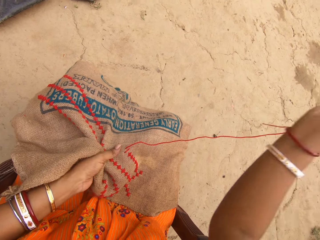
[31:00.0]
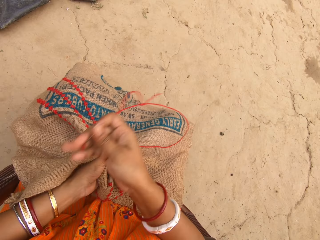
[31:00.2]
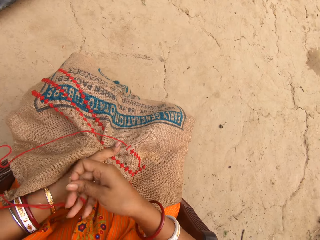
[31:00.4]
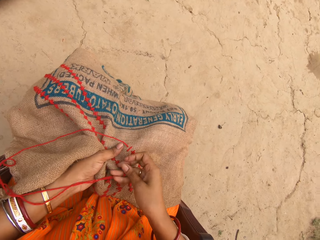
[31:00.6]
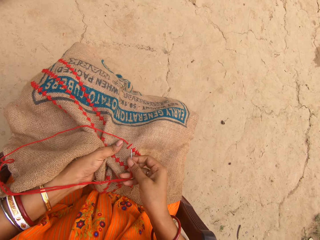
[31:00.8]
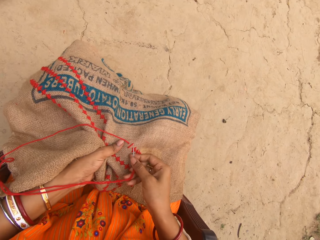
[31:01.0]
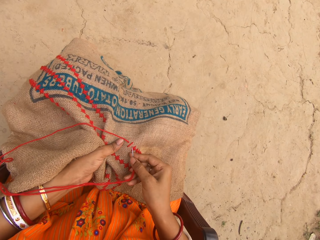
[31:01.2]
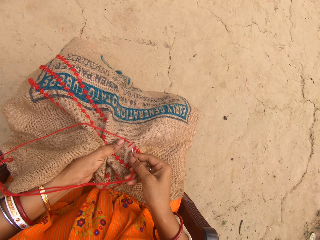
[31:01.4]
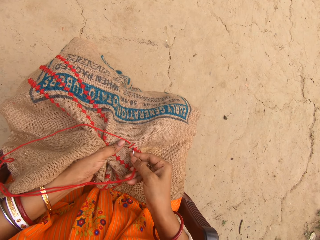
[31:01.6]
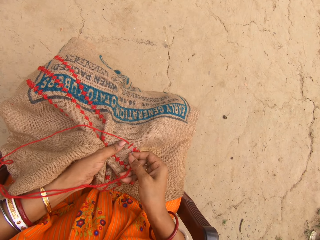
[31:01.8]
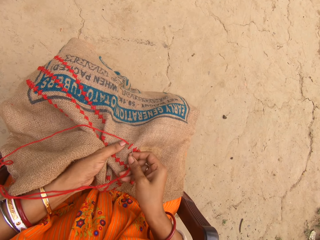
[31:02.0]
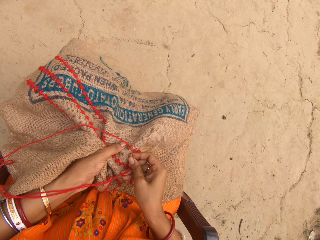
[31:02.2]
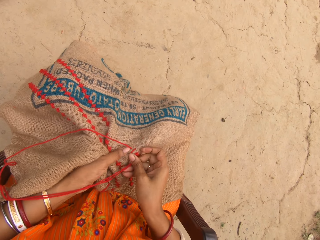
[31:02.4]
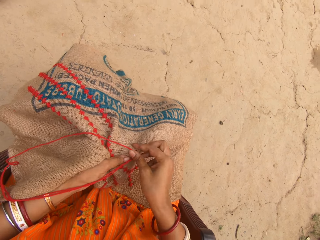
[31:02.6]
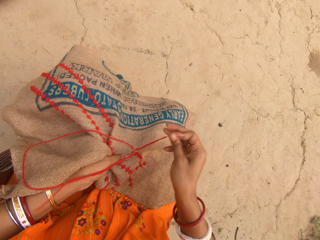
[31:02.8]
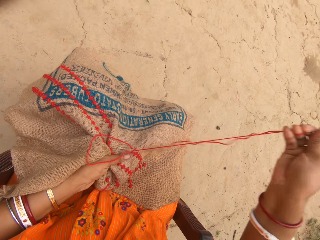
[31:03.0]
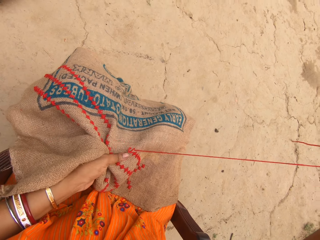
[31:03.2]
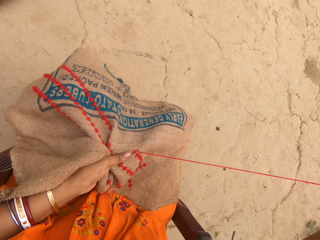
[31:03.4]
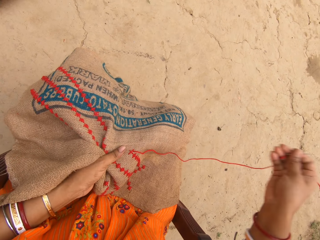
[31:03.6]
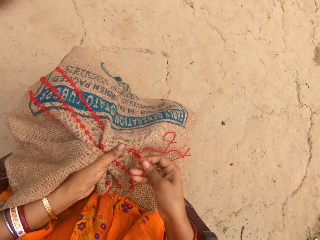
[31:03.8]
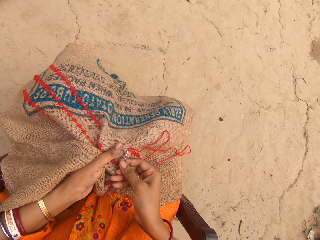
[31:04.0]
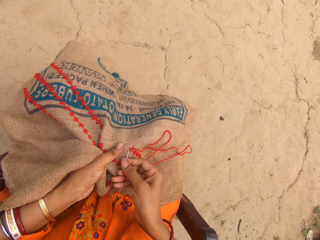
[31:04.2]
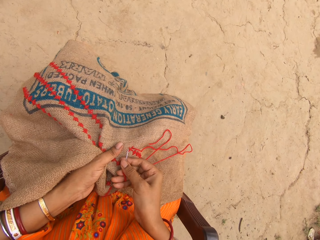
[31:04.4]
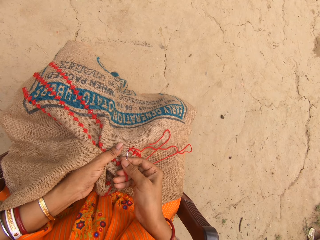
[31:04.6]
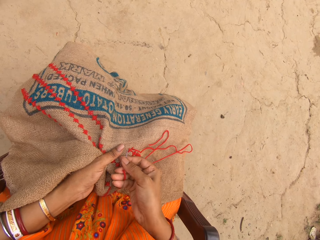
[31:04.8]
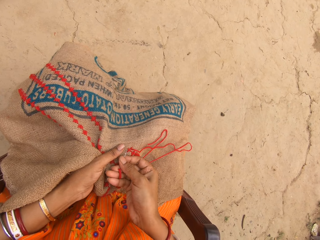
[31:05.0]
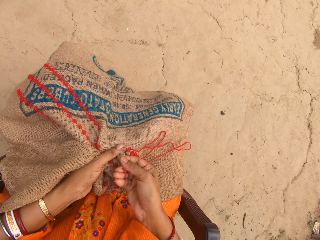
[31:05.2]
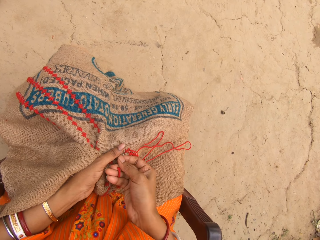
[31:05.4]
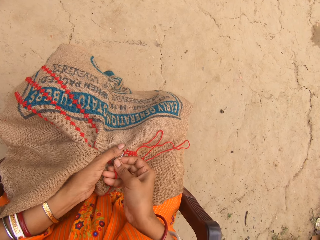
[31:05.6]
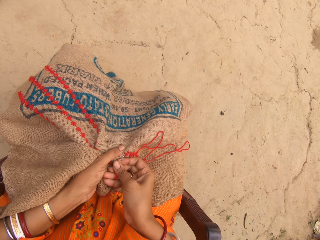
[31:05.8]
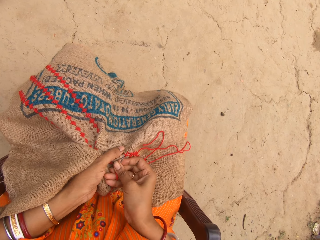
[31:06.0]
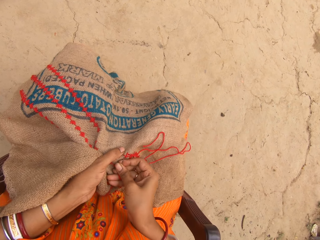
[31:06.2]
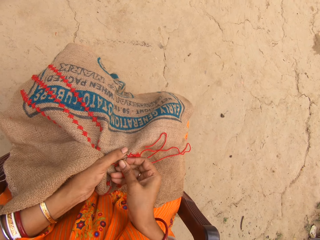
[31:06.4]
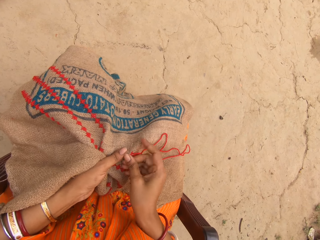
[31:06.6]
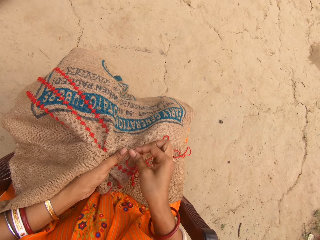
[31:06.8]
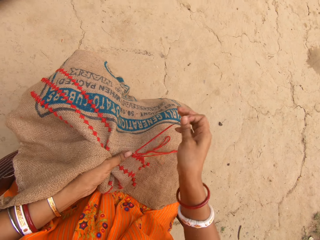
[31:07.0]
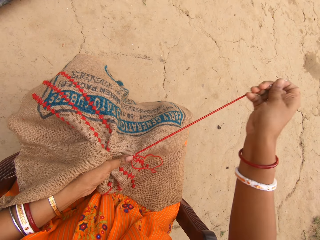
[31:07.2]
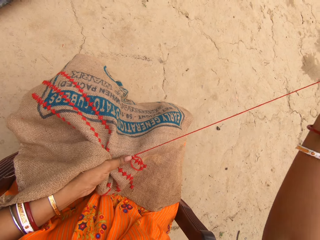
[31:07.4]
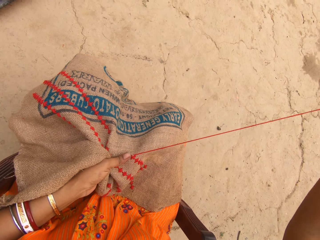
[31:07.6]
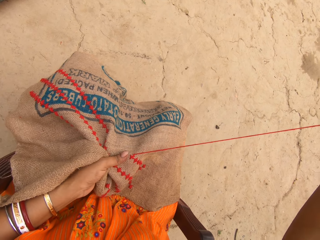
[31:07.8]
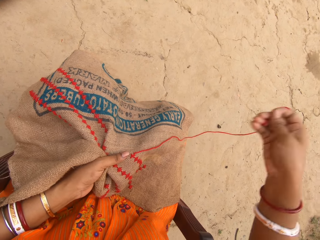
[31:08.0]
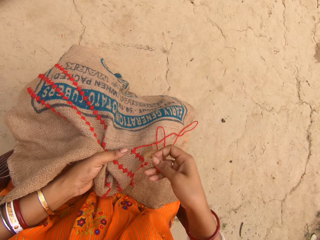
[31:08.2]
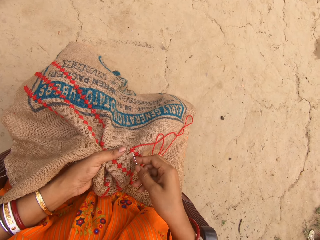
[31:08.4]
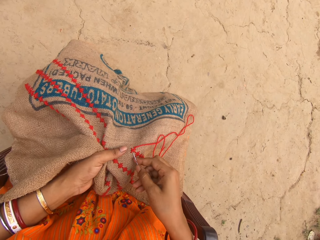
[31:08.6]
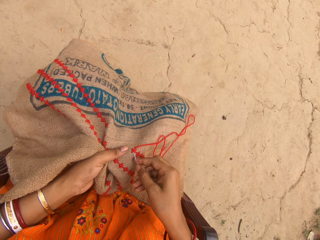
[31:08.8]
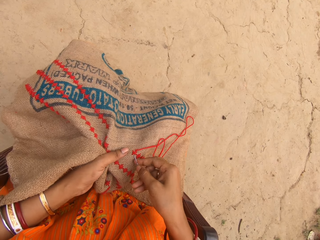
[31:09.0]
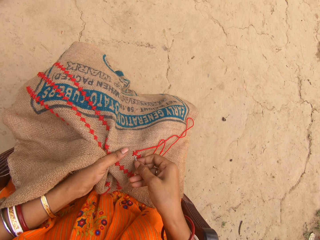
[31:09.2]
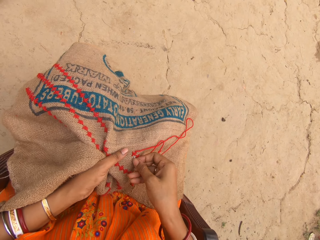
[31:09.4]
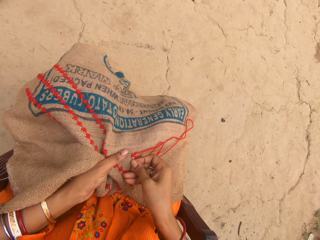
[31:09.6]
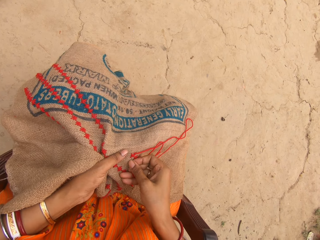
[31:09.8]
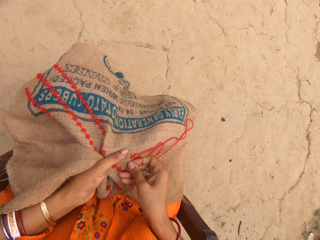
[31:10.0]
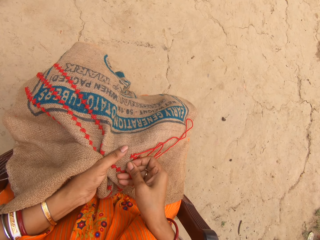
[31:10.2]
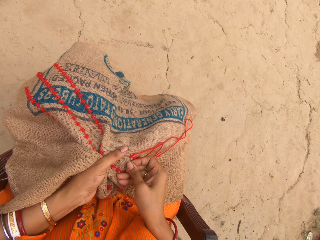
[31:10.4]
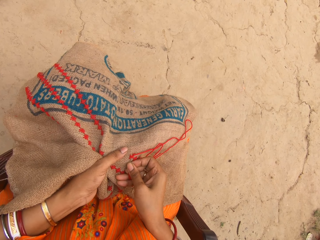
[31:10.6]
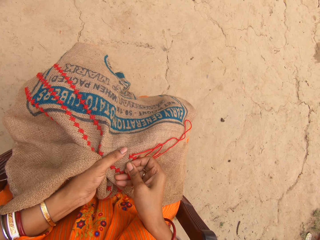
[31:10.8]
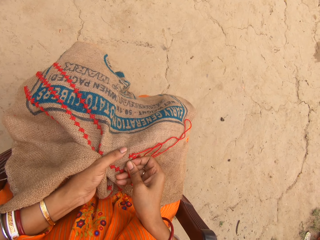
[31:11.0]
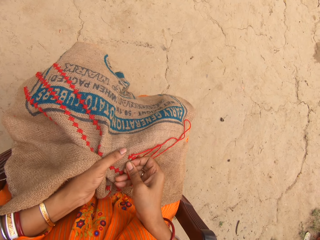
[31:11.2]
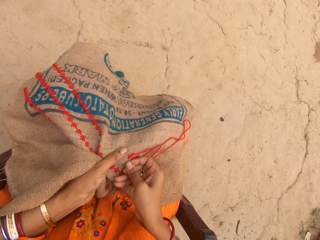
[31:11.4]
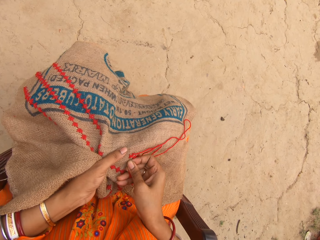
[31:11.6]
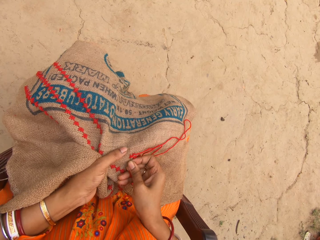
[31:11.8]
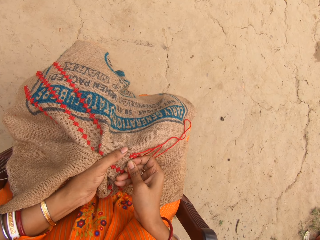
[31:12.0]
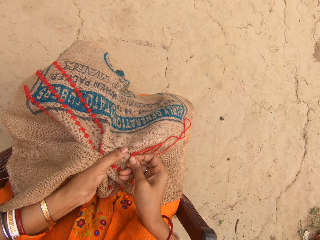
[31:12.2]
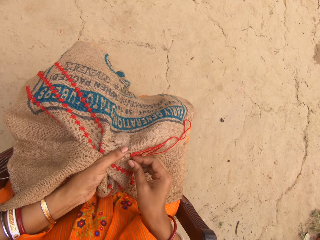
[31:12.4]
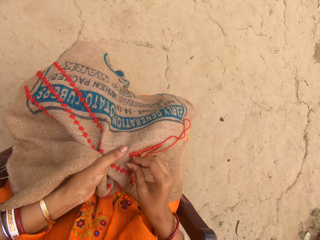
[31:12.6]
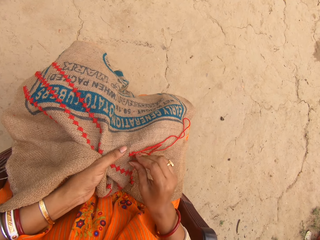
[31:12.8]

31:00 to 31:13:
The camera wearer sews the cloth in her left hand with the needle and thread in her right hand. She sews the cloth repeatedly.

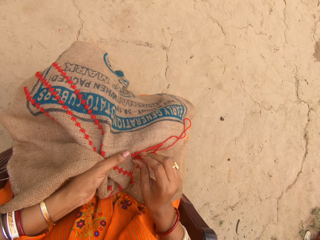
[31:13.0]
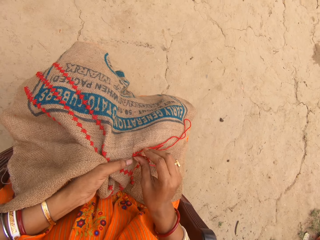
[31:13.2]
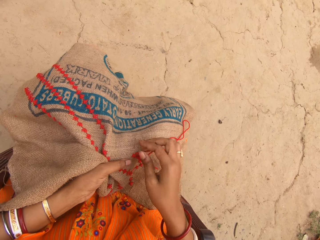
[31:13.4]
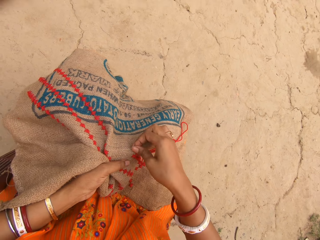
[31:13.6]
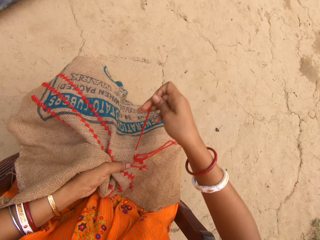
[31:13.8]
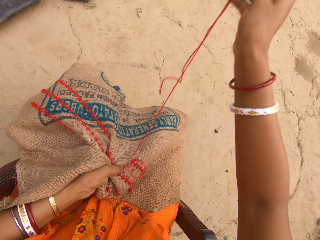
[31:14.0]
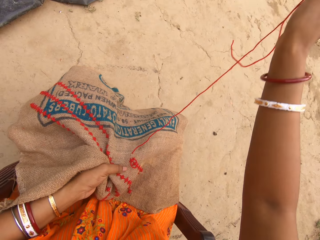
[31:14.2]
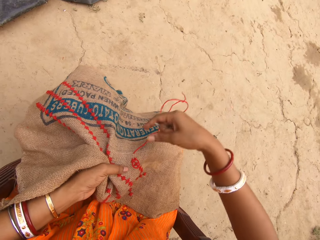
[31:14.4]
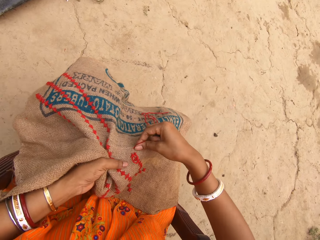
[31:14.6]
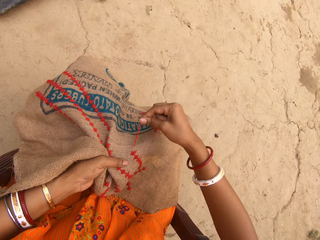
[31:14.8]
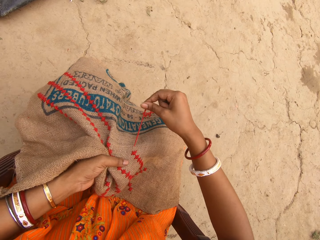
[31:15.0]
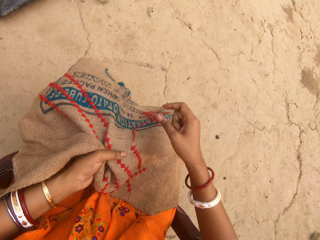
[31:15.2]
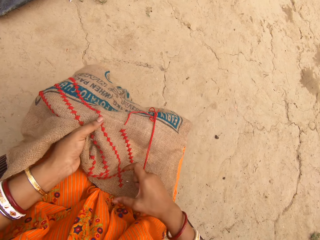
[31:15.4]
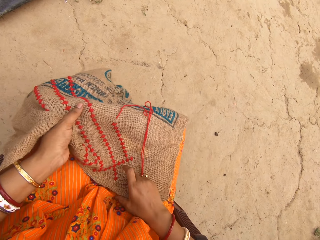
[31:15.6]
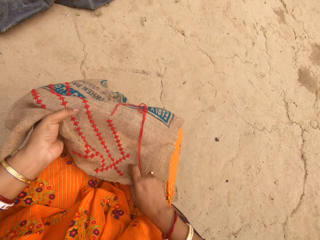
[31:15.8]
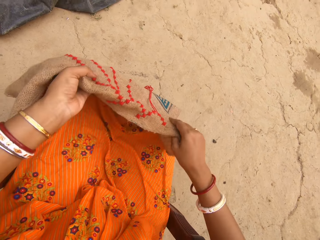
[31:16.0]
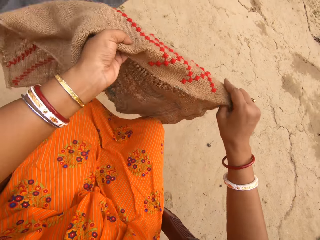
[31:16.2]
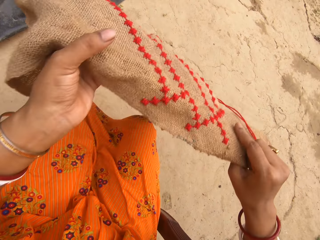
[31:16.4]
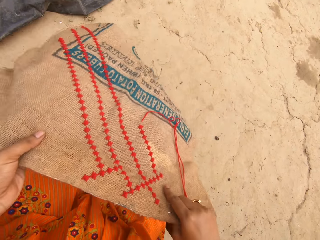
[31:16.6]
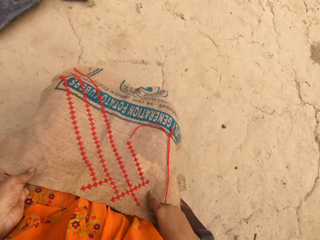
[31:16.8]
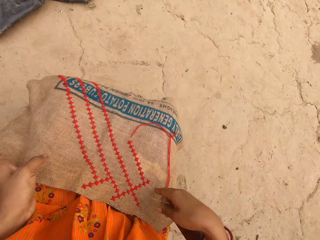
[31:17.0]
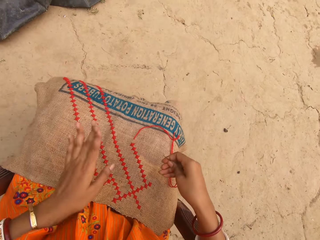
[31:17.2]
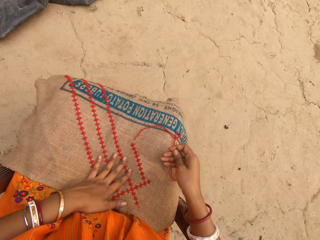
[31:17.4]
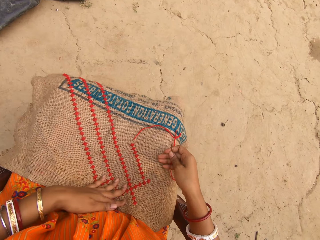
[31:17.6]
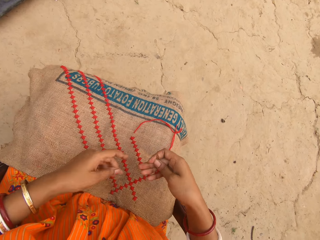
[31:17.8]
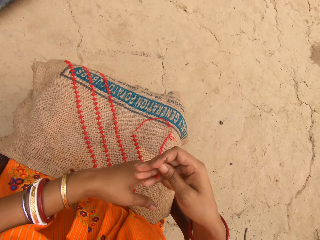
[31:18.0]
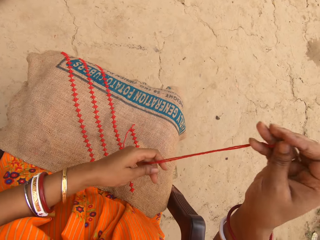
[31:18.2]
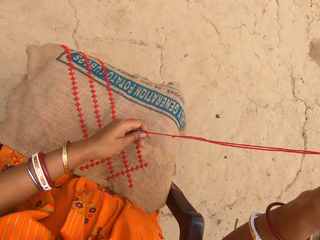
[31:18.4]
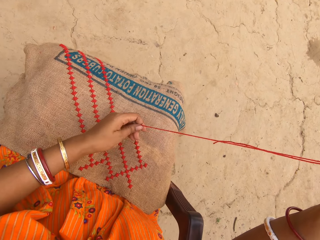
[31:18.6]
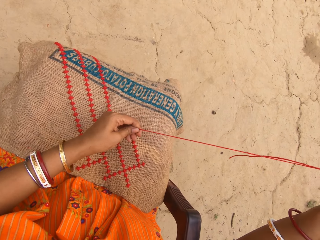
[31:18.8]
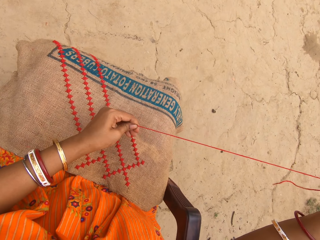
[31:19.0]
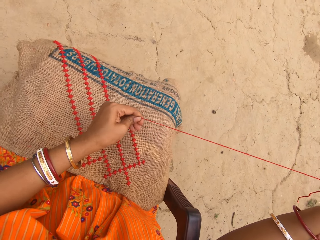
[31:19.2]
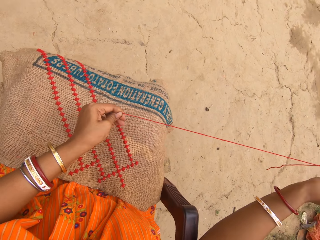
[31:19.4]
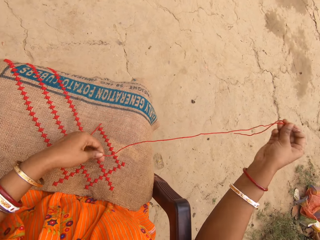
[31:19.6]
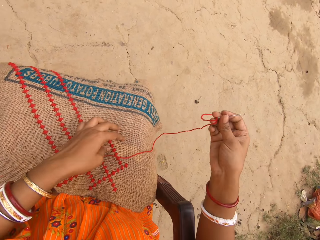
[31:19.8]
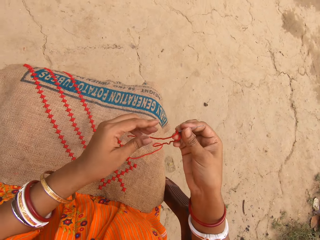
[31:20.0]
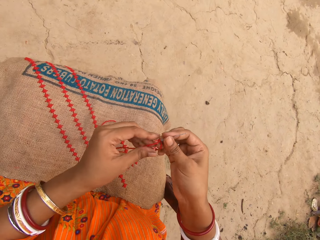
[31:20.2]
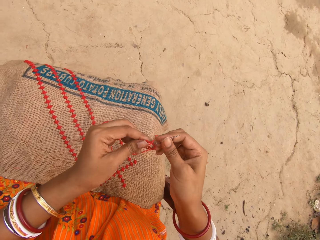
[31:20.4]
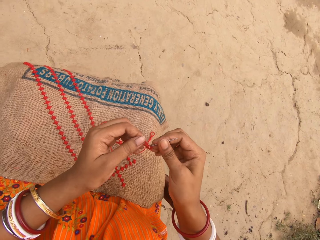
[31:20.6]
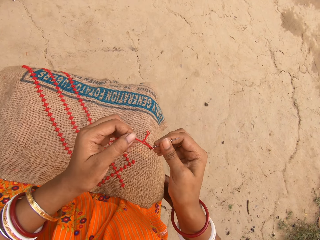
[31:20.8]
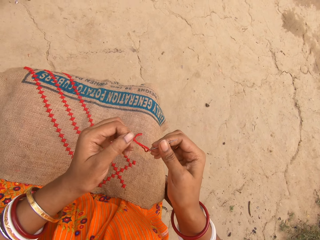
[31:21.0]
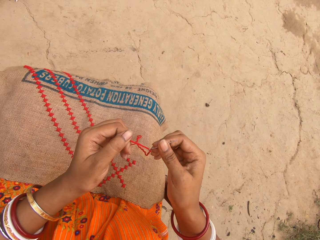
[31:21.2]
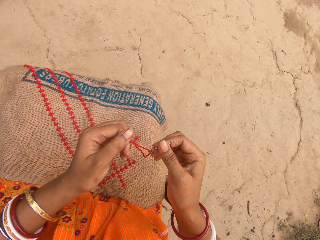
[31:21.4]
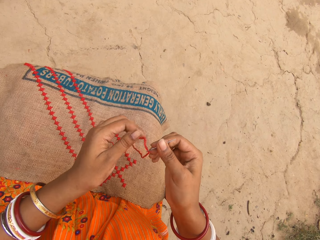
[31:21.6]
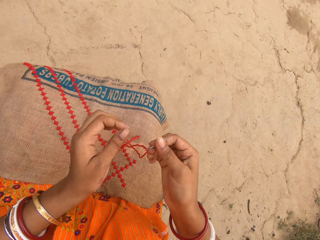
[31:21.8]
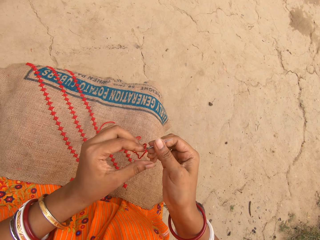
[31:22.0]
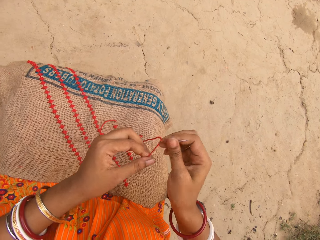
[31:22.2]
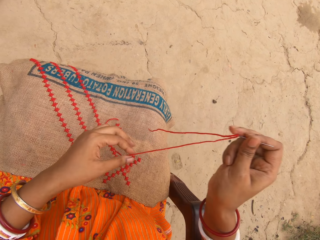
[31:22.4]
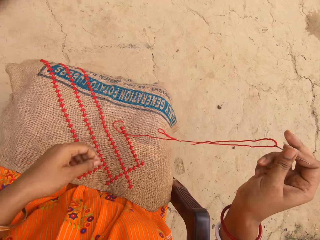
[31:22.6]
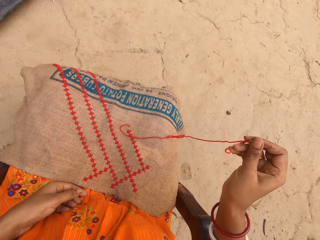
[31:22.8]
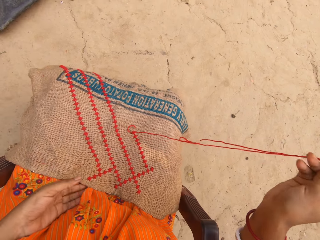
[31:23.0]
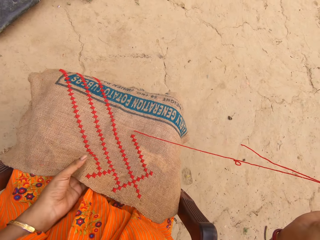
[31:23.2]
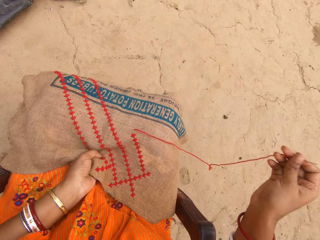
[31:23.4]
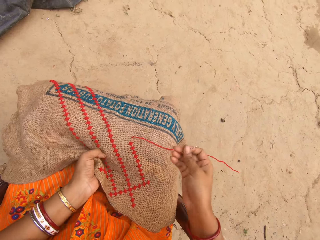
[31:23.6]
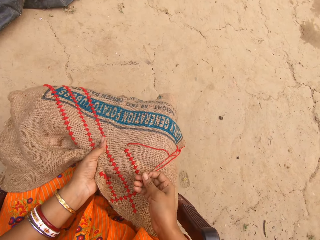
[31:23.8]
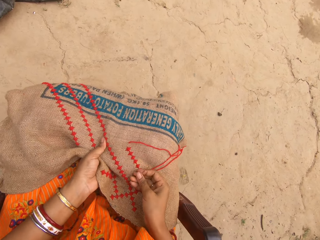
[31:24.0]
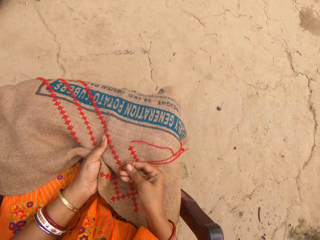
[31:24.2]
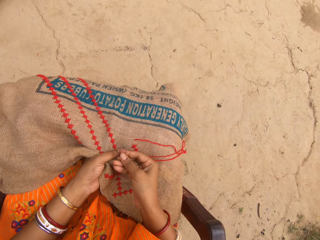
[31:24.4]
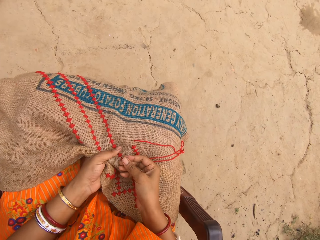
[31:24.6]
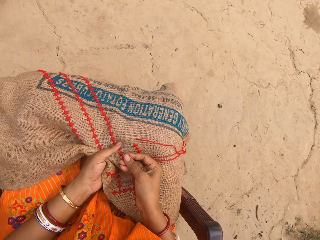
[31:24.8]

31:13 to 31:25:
The camera wearer pulls the thread from the cloth with her right hand. She adjusts the cloth or rug on her lap with both hands and pats the rug. She rubs her left hand through the thread. She adjusts the thread with her left hand. She squeezes the cloth with her left hand.
